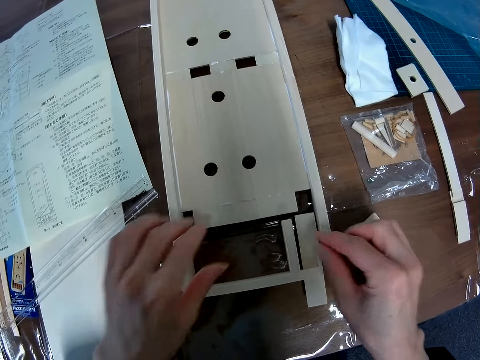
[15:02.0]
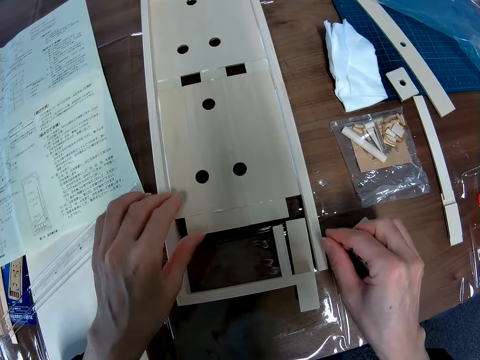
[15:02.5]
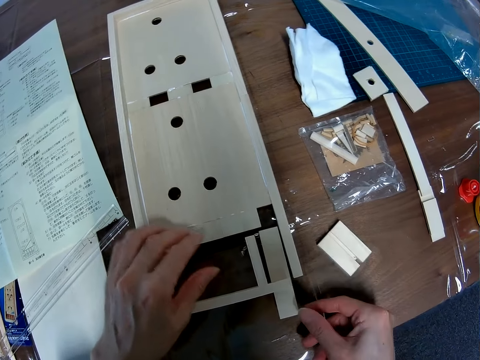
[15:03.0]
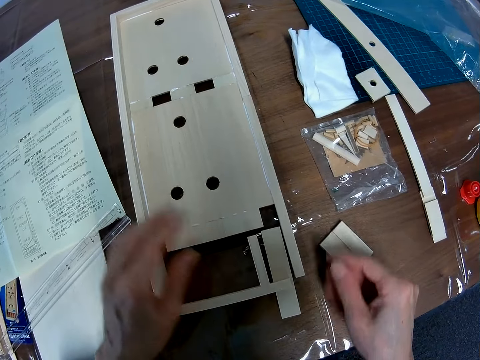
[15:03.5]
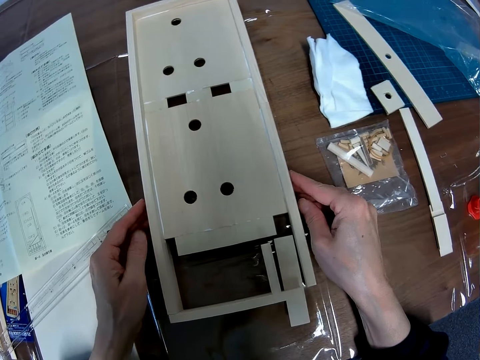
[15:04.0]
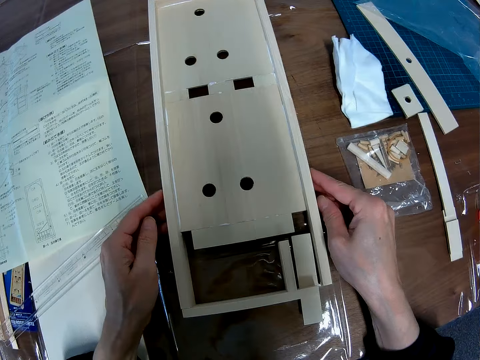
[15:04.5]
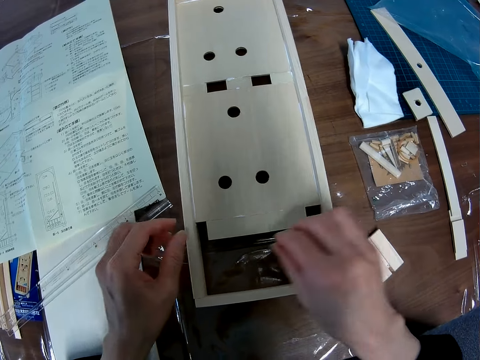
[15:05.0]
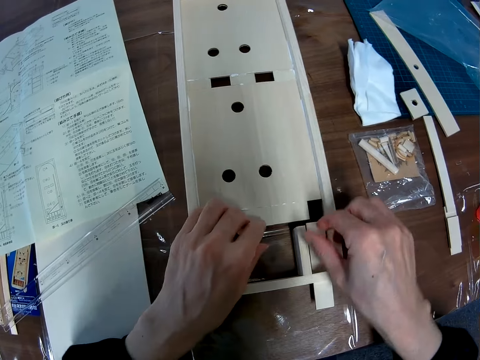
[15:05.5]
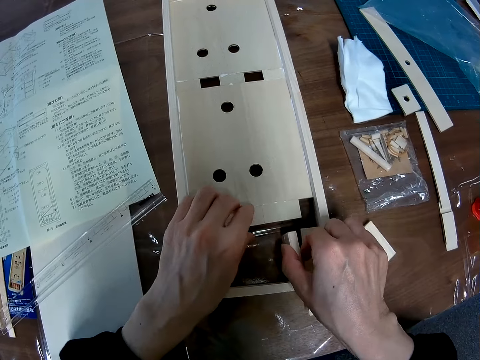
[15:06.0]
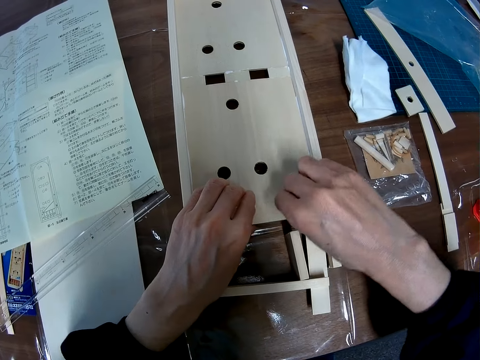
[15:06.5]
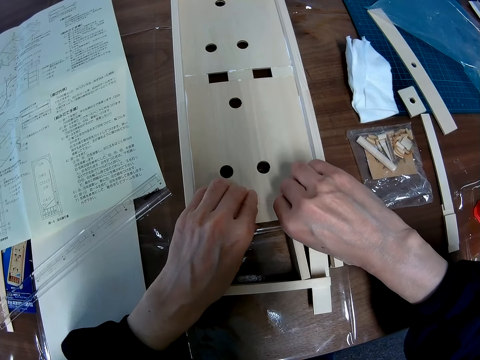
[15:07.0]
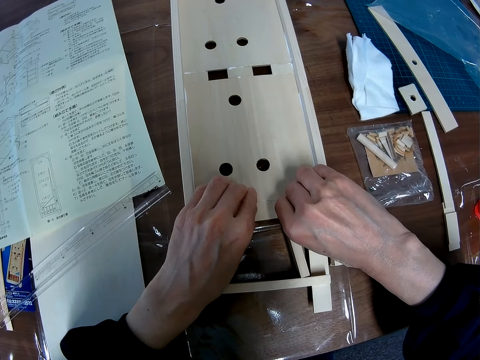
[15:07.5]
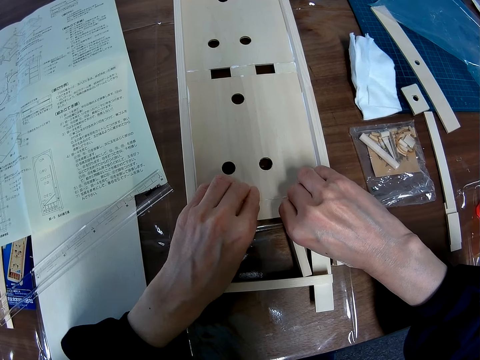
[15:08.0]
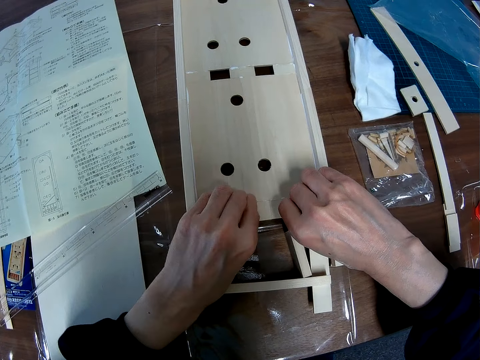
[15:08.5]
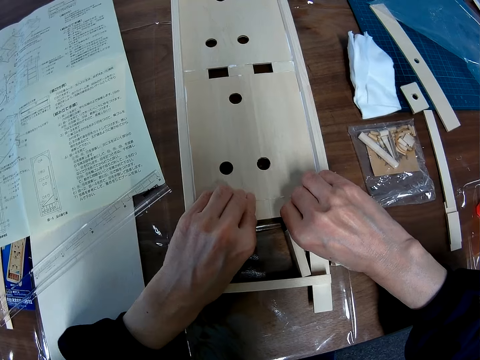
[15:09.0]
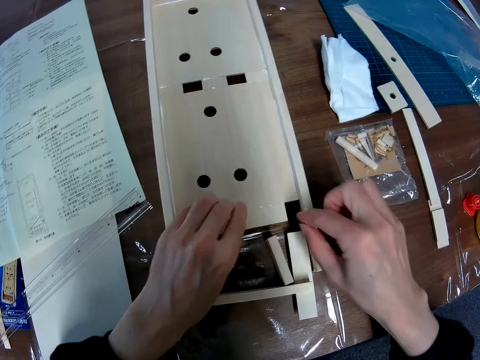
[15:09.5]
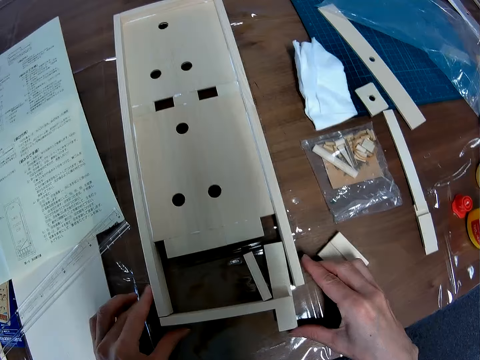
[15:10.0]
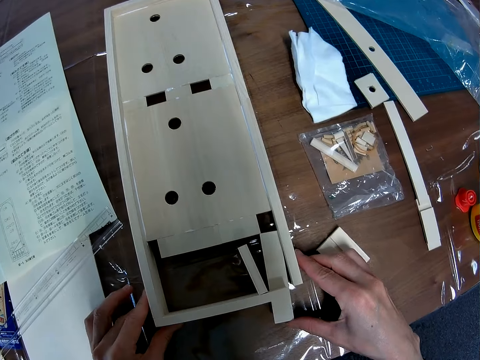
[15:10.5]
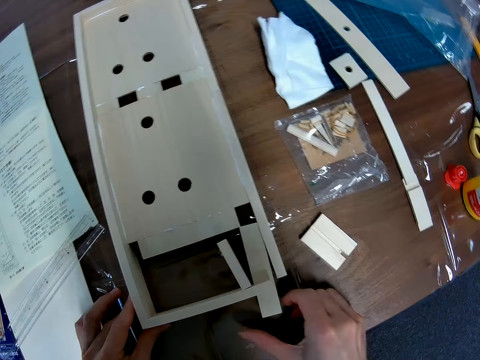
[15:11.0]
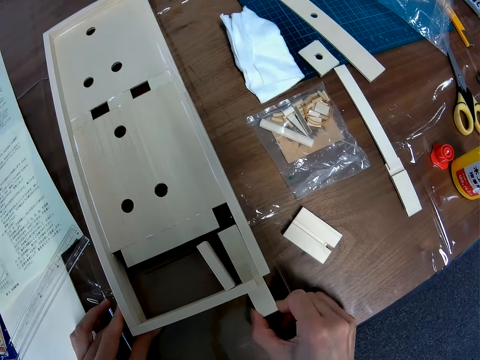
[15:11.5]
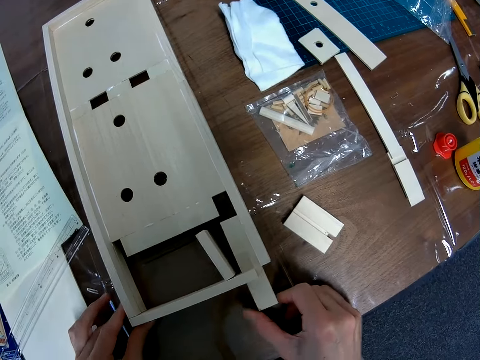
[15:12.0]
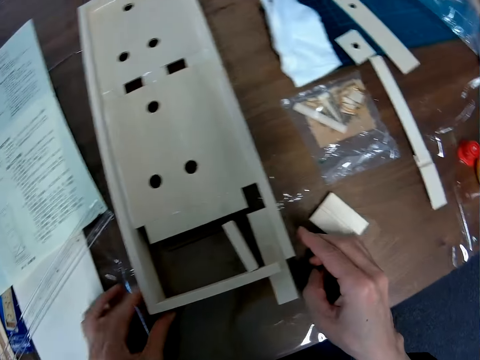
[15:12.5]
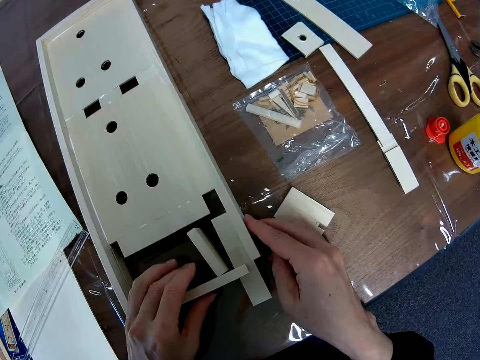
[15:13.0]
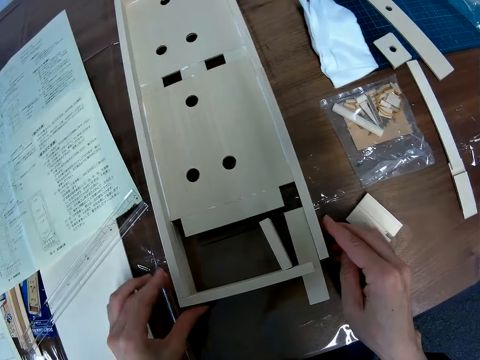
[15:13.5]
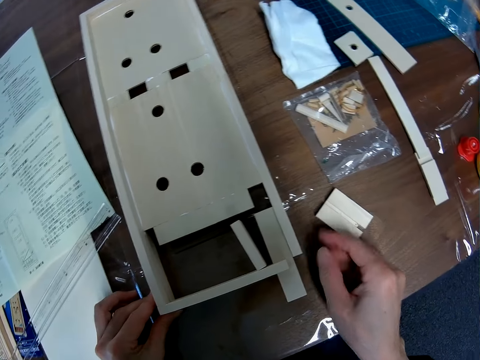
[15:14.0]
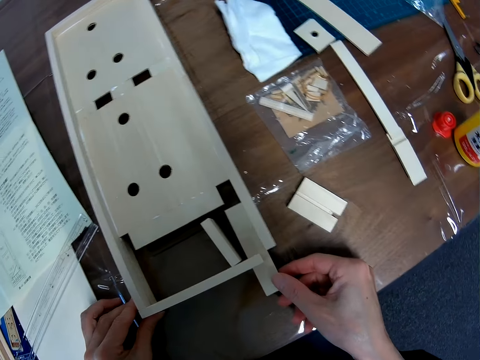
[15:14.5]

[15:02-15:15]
The camera wearer touches the sheet. They arrange the pieces near the wooden mechanical model.

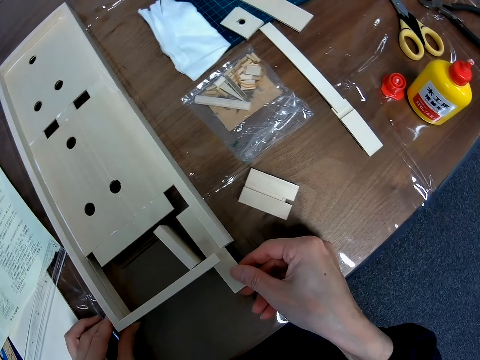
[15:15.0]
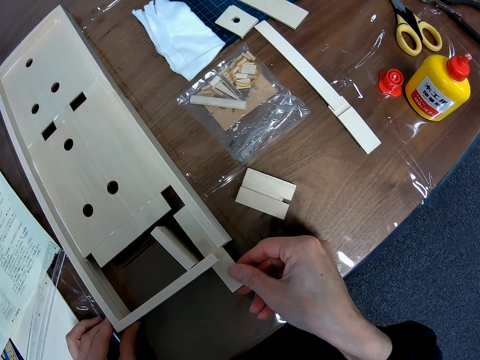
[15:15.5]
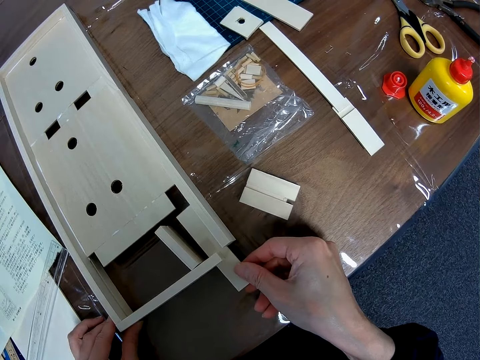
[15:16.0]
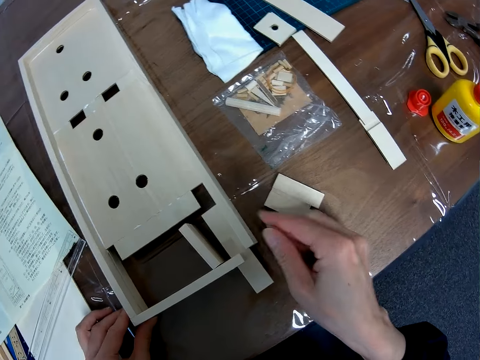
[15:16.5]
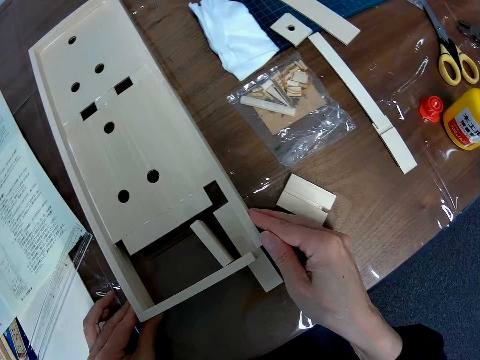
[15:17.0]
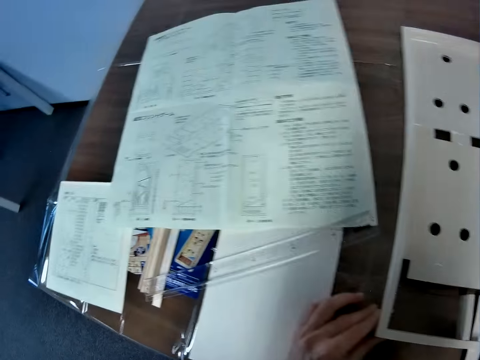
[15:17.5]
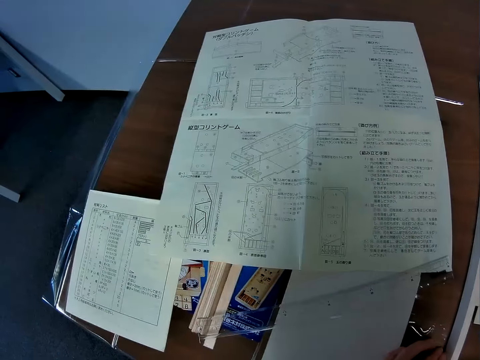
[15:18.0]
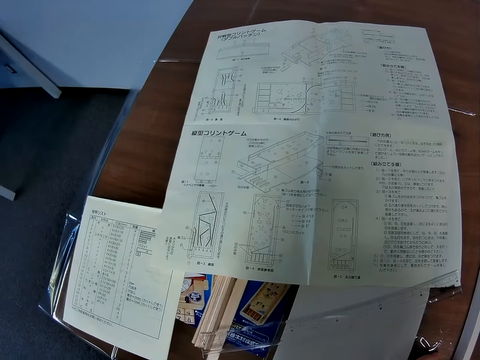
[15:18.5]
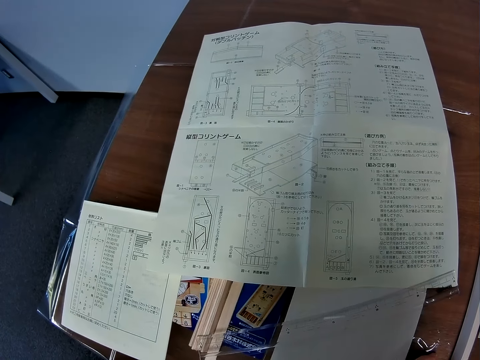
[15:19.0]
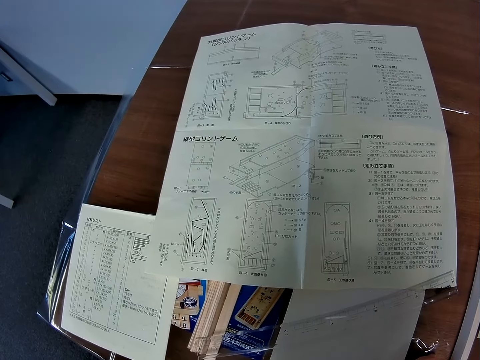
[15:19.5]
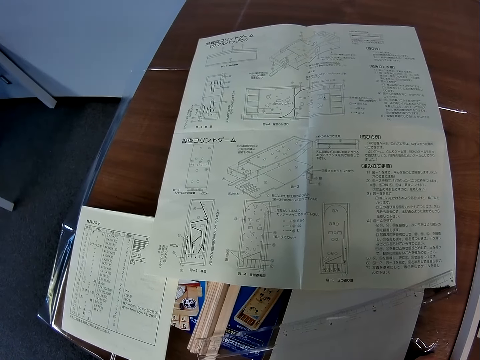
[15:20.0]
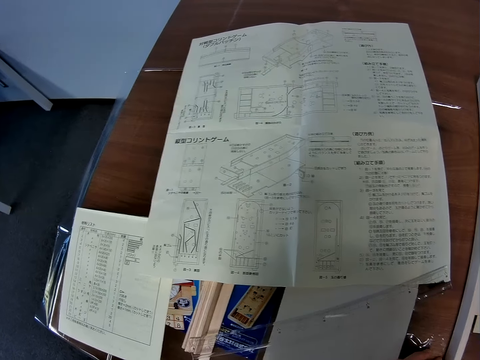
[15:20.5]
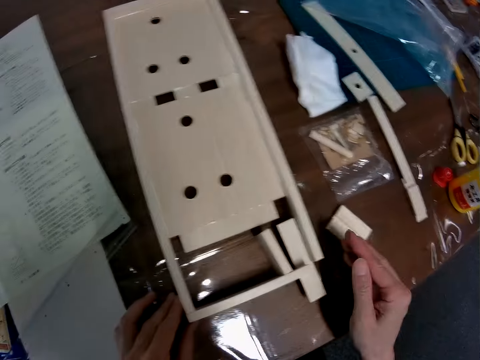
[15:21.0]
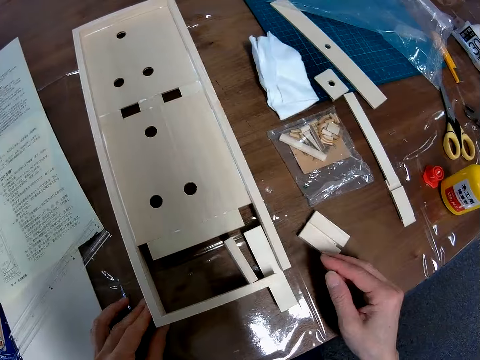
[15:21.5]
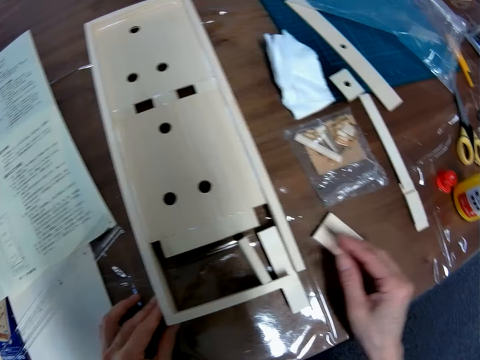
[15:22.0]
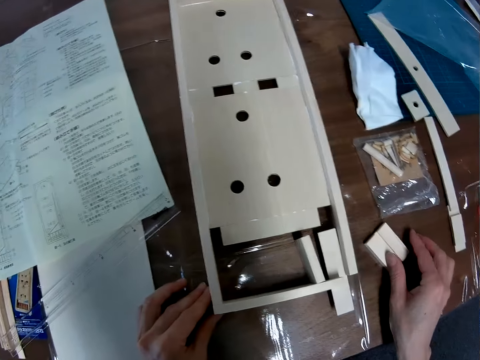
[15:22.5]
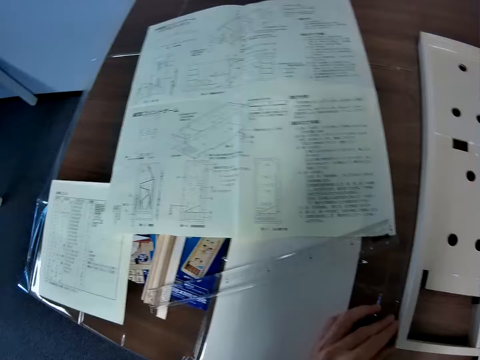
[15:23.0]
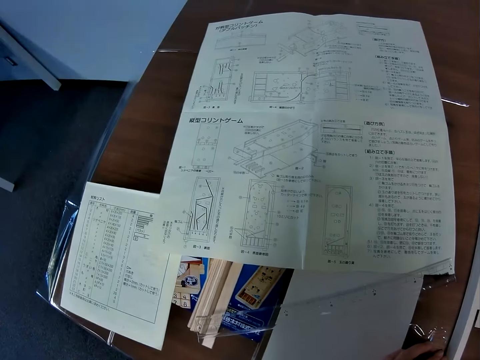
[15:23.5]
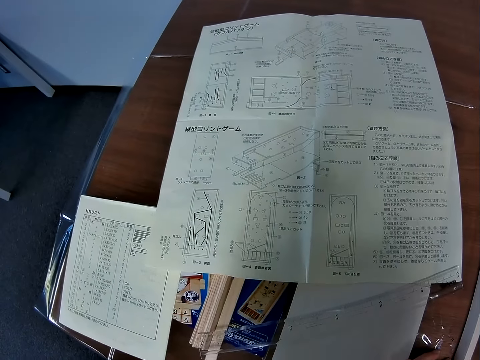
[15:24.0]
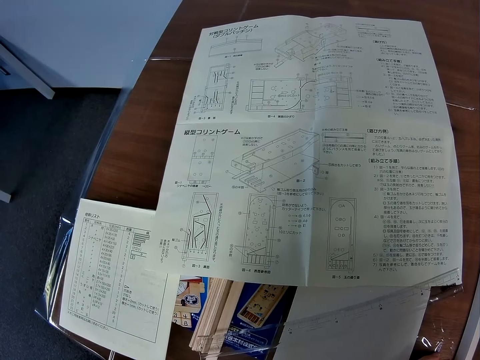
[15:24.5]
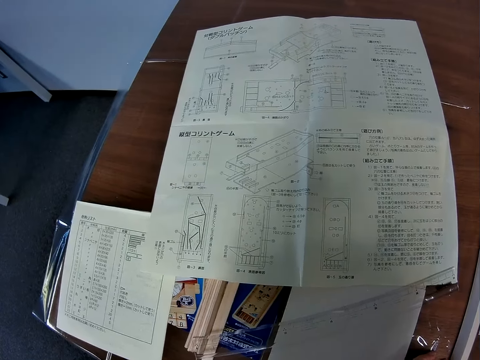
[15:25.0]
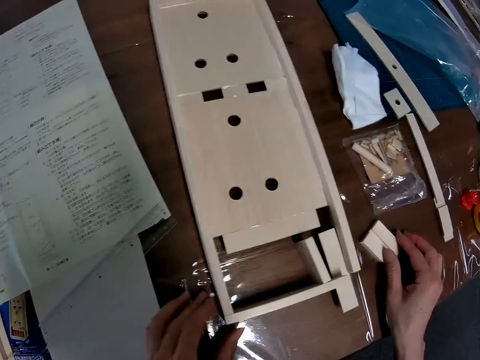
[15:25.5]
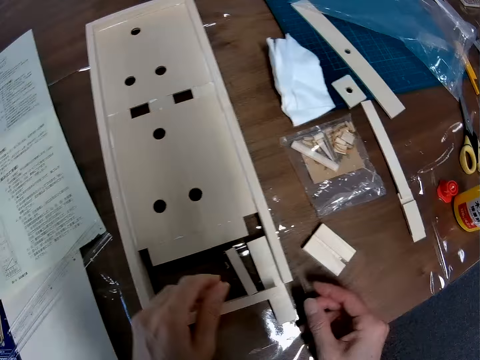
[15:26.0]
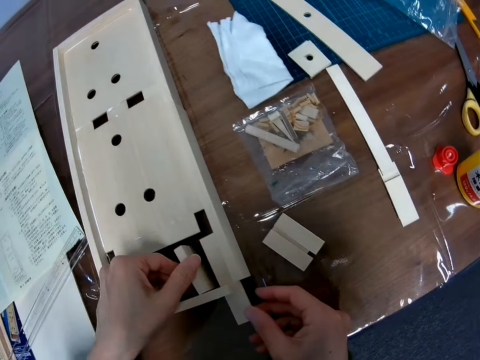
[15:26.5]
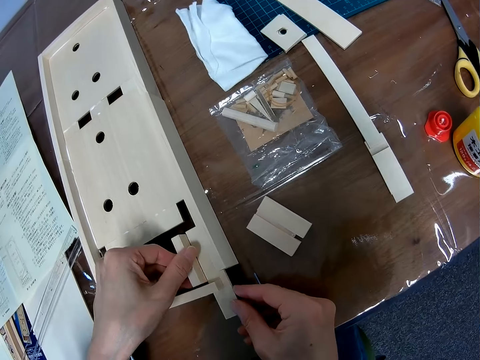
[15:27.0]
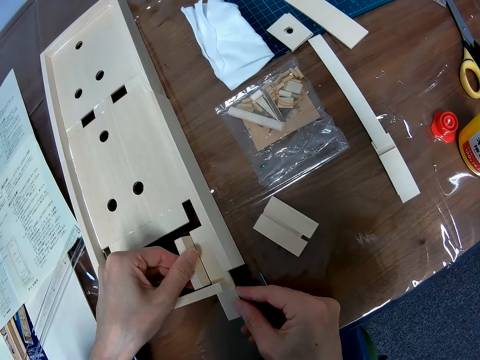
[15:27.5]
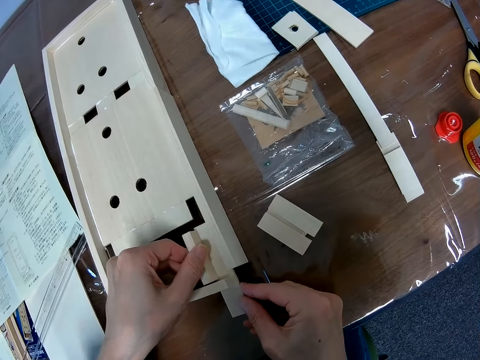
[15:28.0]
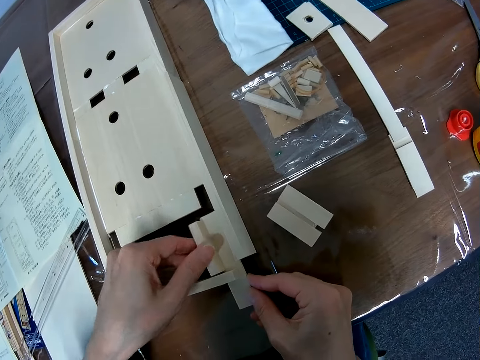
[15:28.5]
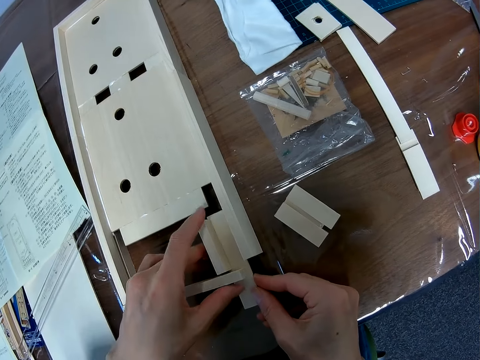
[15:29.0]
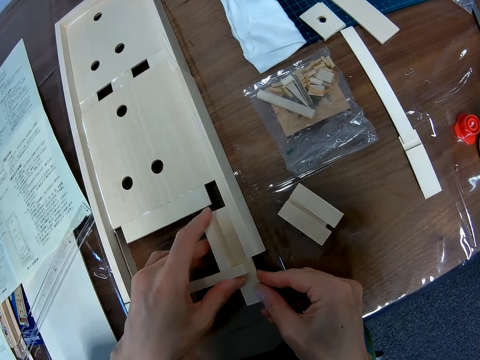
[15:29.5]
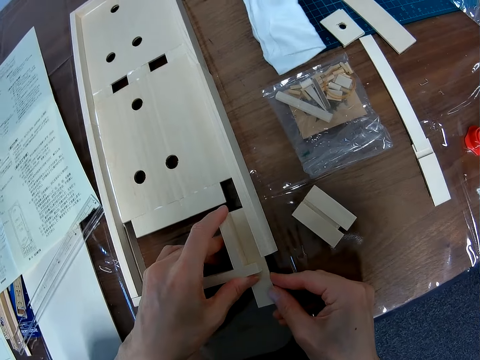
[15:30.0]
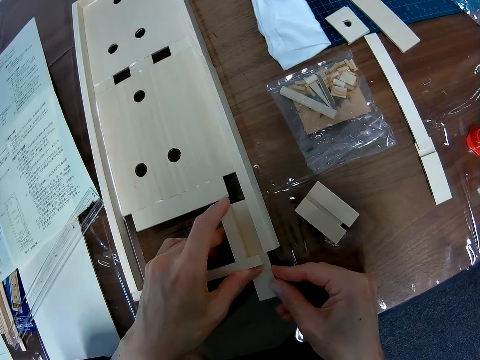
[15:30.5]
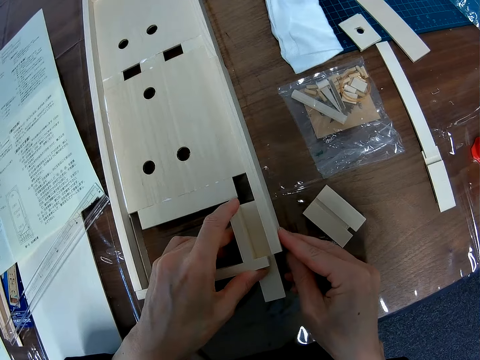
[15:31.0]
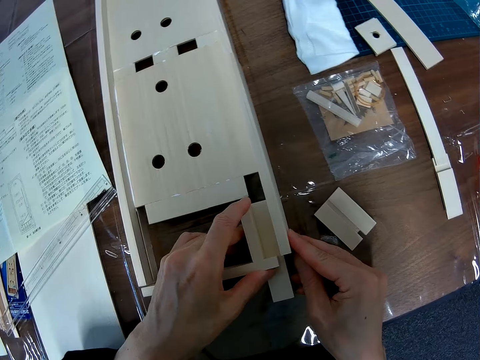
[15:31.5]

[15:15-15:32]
The camera wearer scans through the blueprint on the table. He touches the wooden mechanical model on the table. He holds a piece on the table with his hand. He scans through the blueprint on the table. He sets the pieces at the end of the wooden mechanical model in place with his hands.
